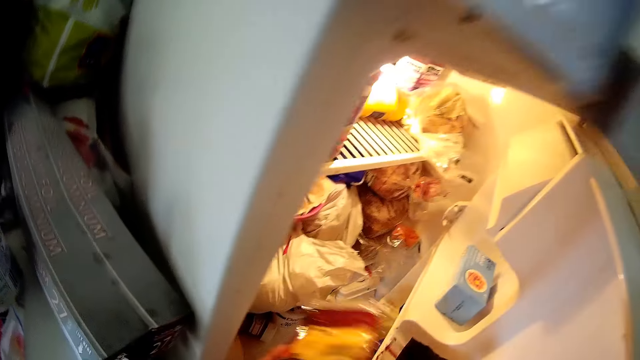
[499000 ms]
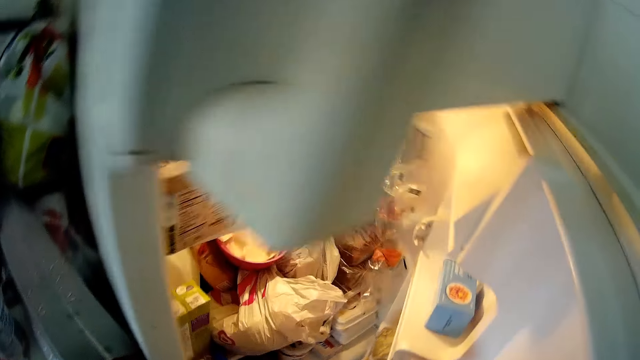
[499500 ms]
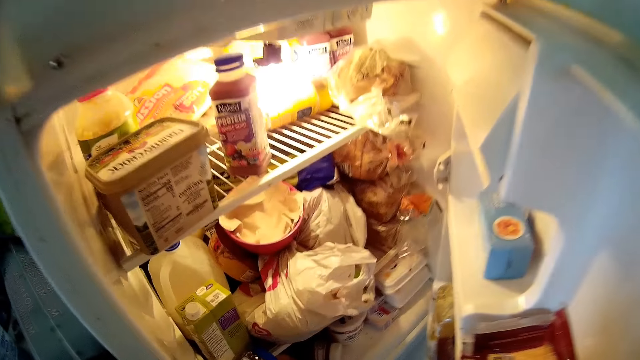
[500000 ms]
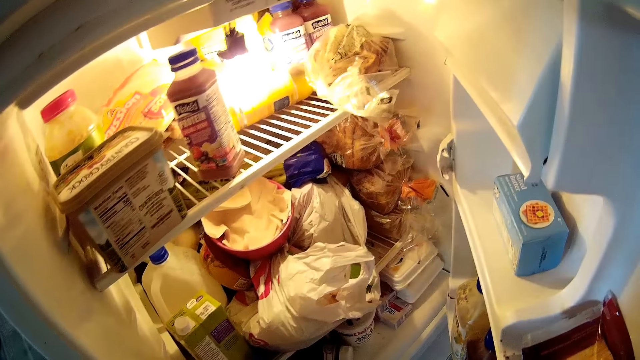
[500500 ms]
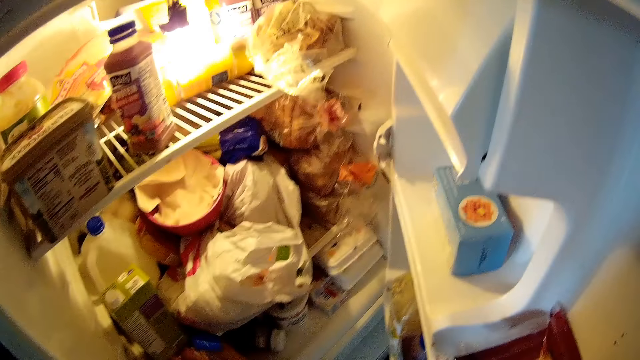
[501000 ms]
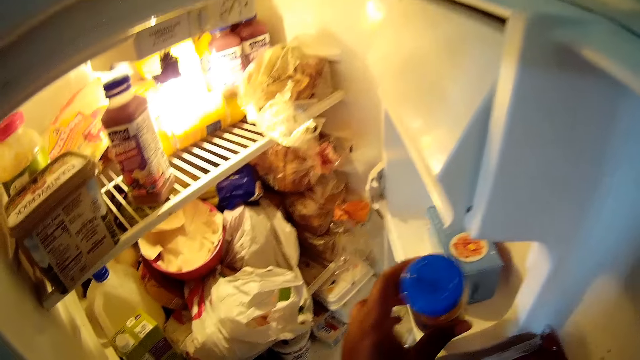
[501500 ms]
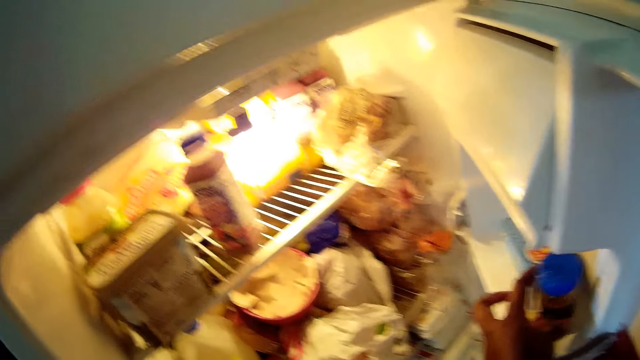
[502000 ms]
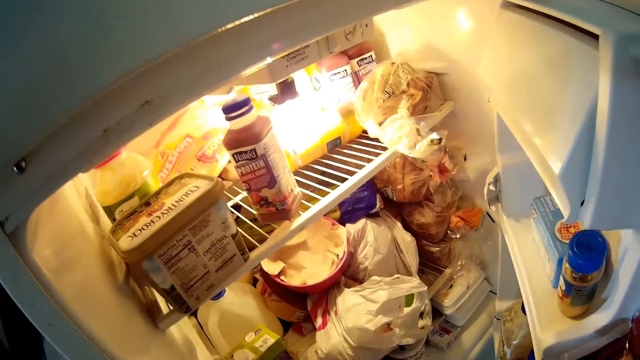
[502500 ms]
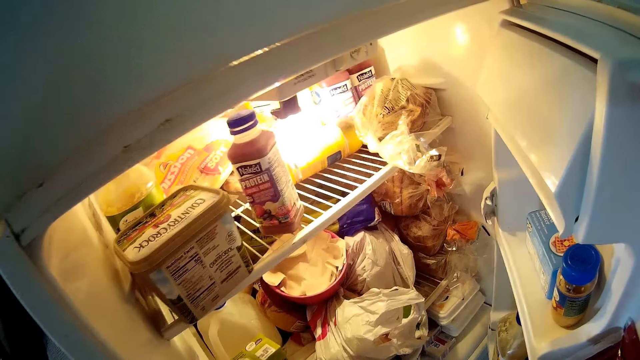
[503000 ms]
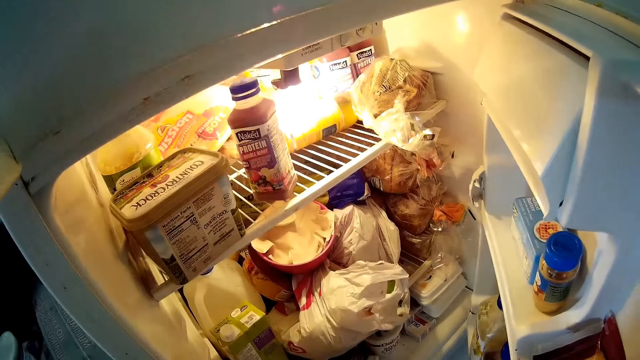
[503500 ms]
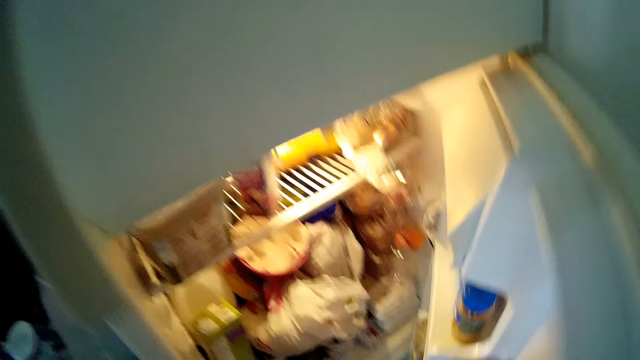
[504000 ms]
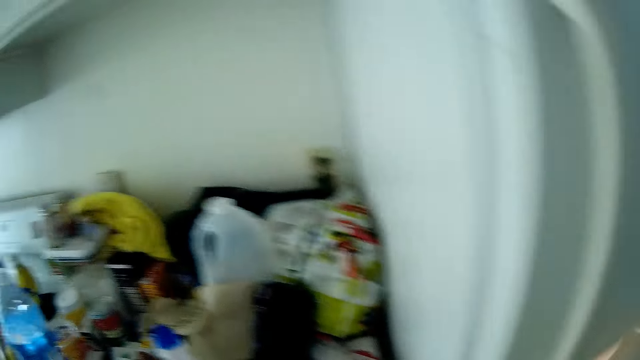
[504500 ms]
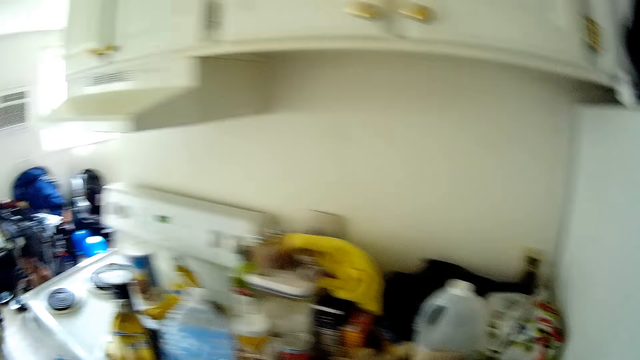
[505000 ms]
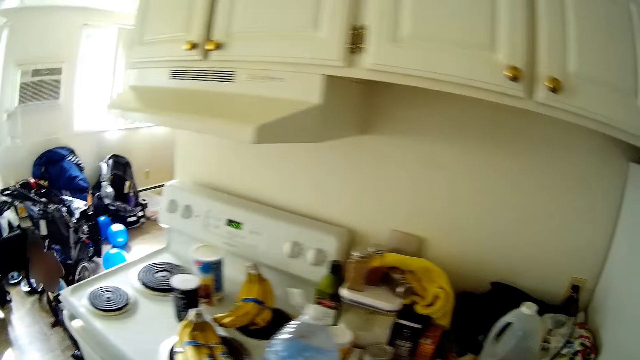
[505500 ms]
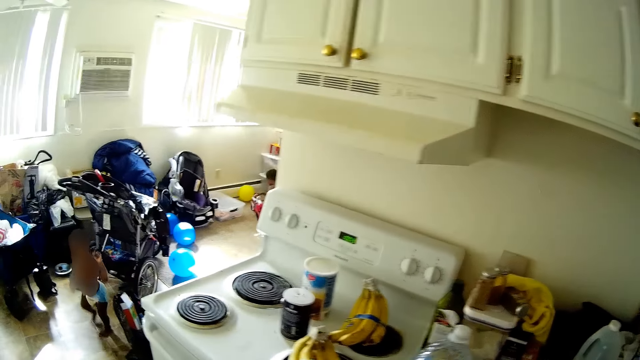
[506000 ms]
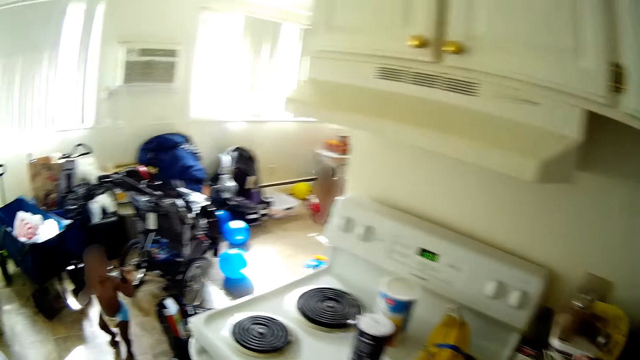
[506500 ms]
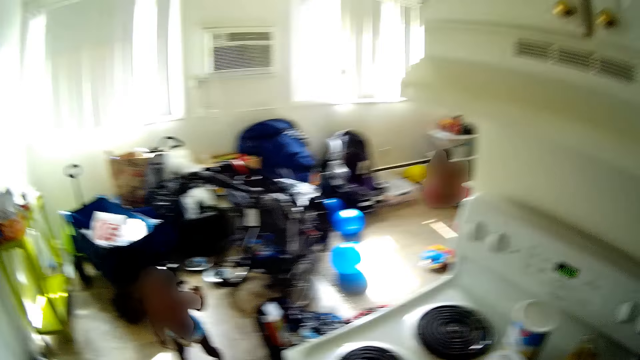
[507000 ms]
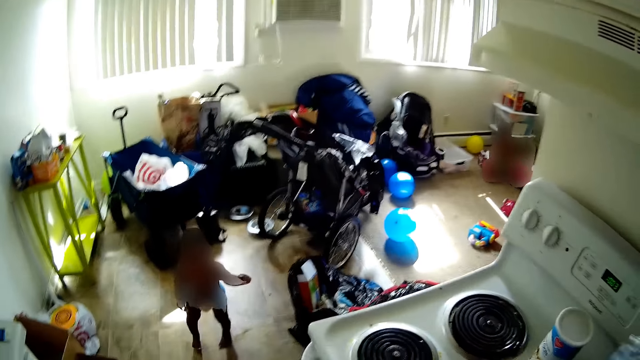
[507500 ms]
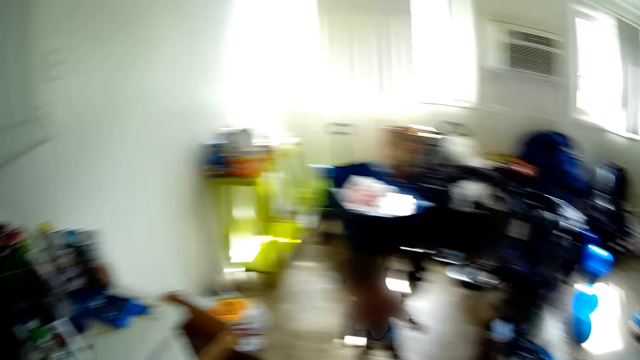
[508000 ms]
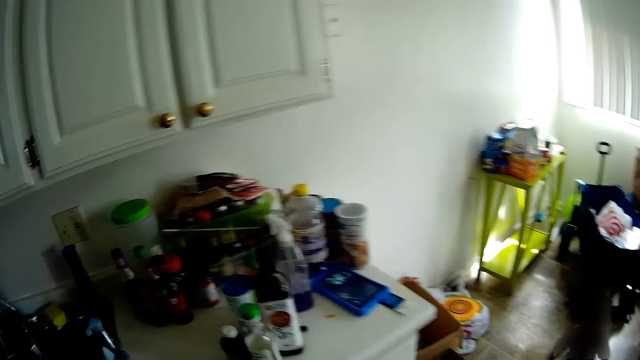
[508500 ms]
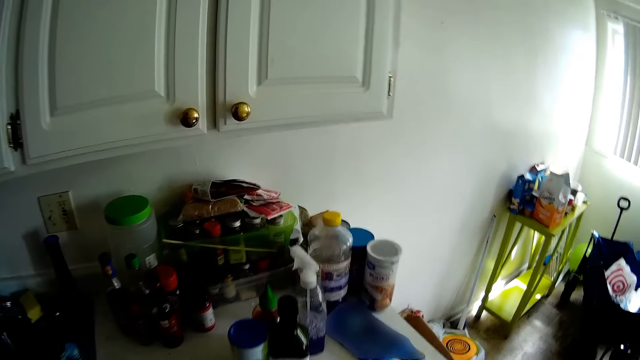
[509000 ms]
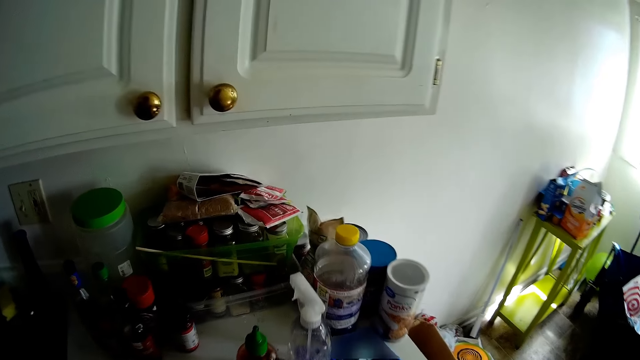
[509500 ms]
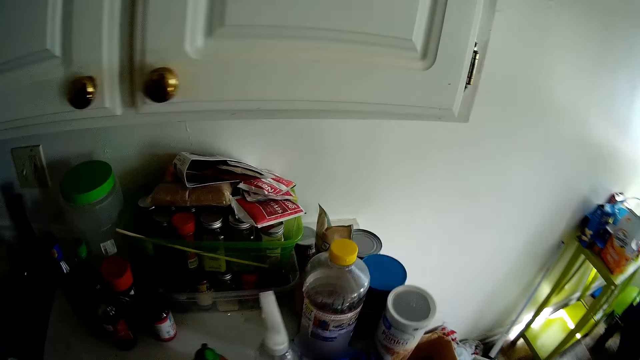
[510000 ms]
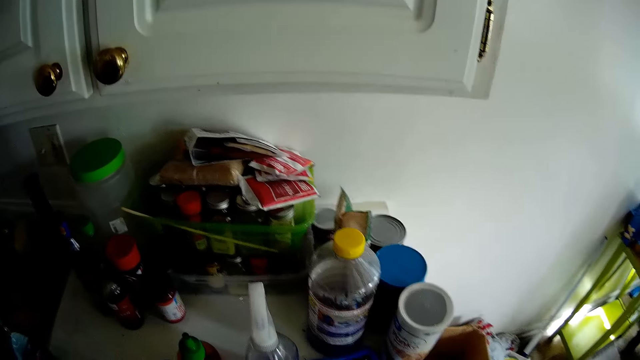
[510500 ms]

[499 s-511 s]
The camera wearer puts a packet in the fridge. She puts a peanut butter jar in the fridge with her left hand. She closes the fridge with her right hand. She looks around.

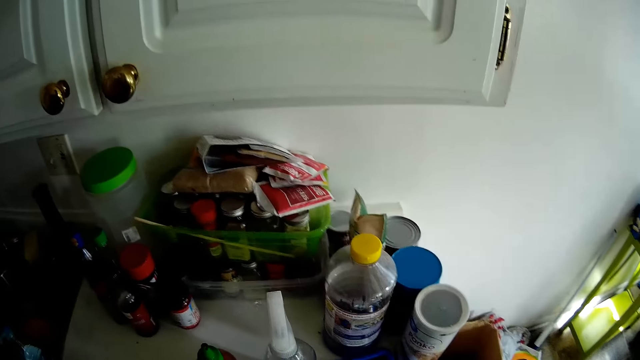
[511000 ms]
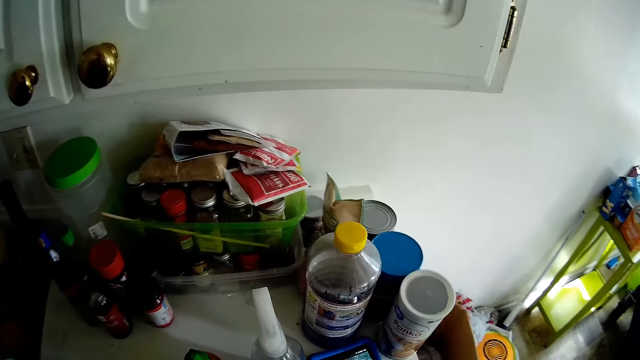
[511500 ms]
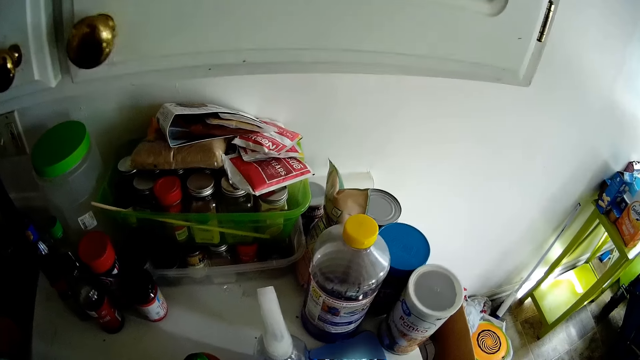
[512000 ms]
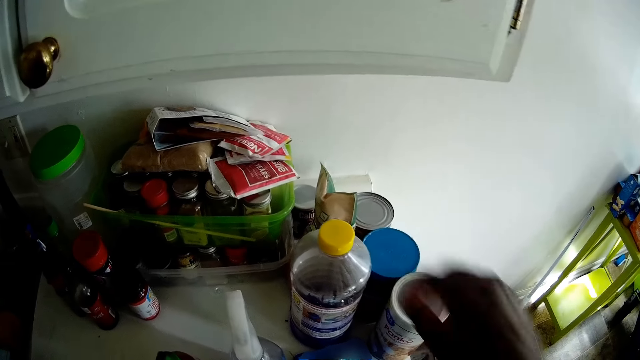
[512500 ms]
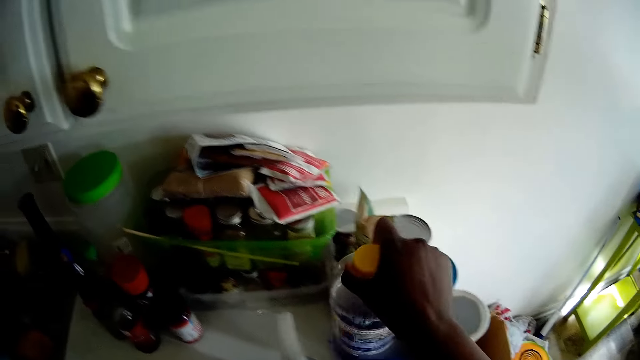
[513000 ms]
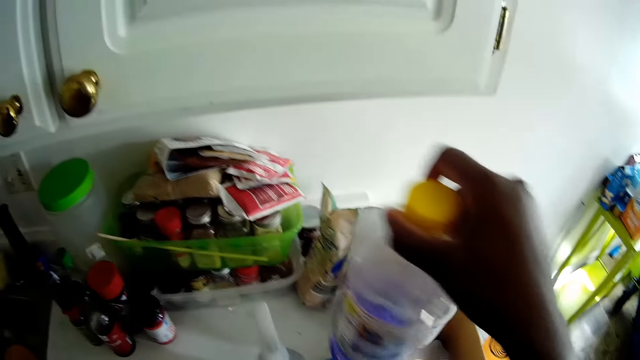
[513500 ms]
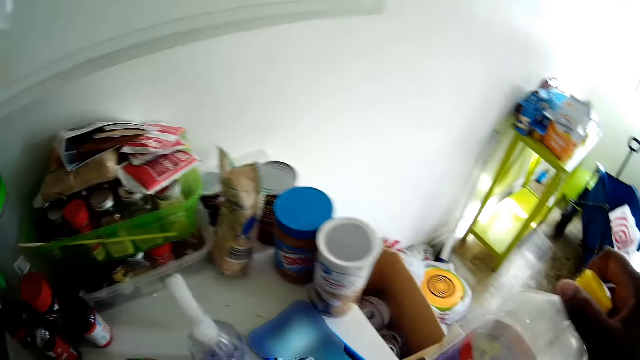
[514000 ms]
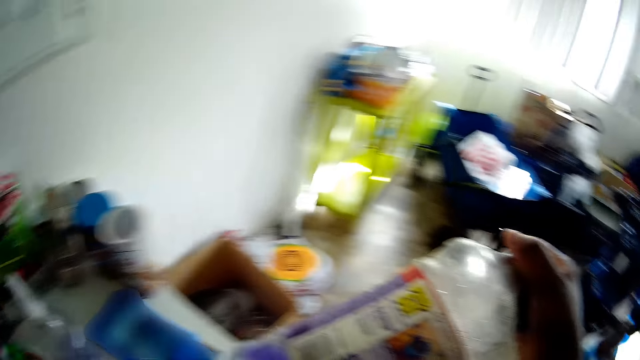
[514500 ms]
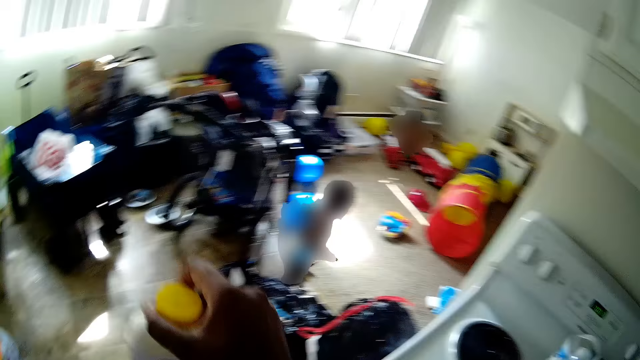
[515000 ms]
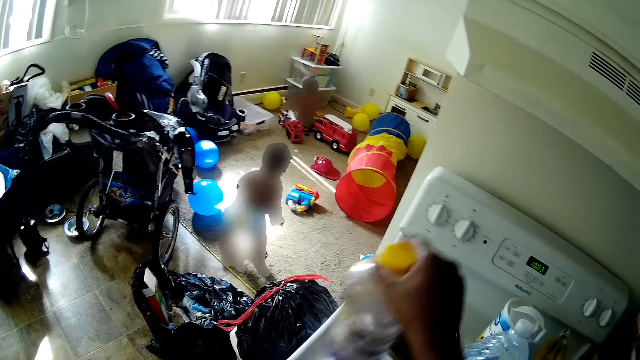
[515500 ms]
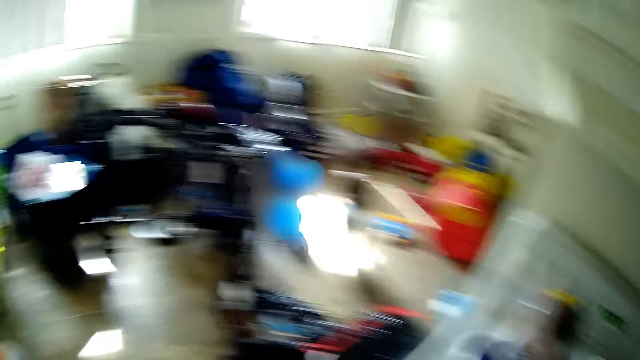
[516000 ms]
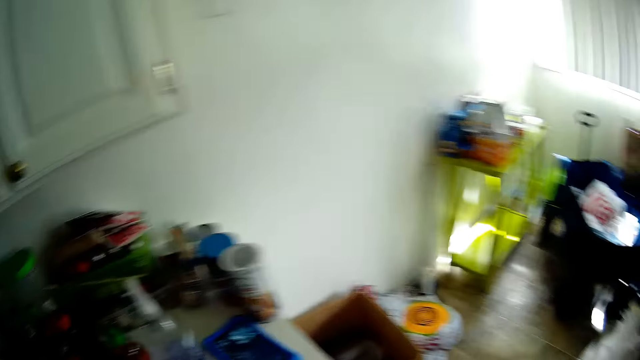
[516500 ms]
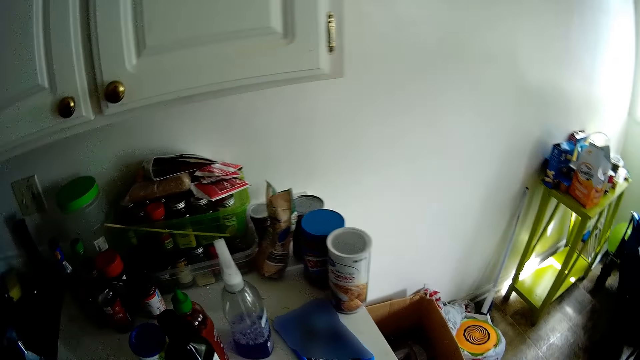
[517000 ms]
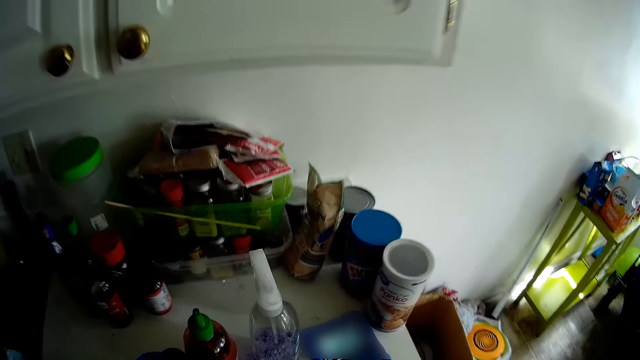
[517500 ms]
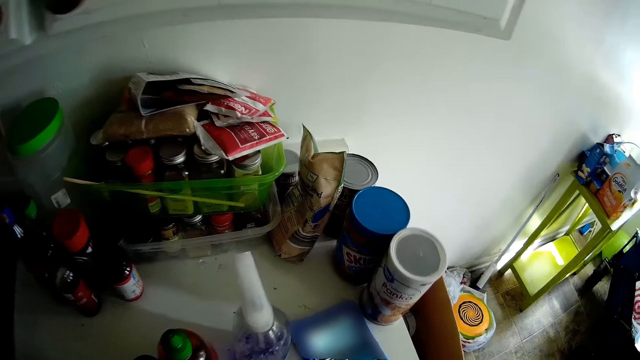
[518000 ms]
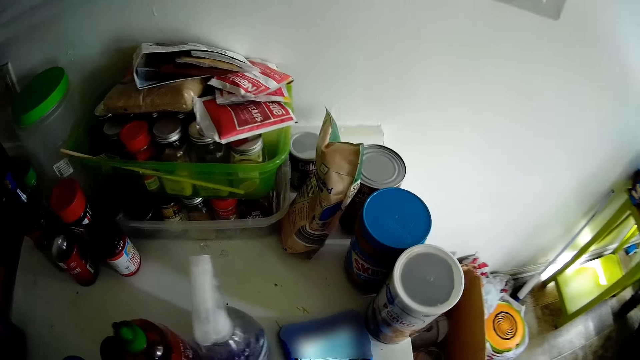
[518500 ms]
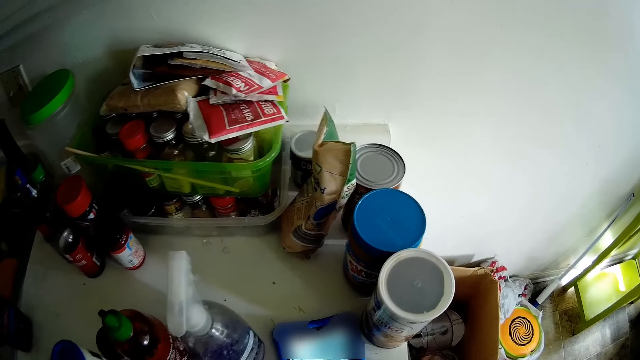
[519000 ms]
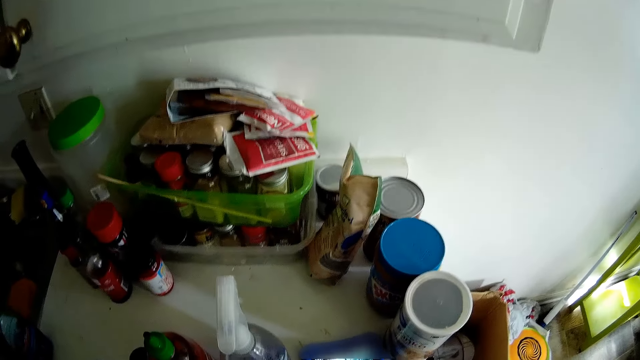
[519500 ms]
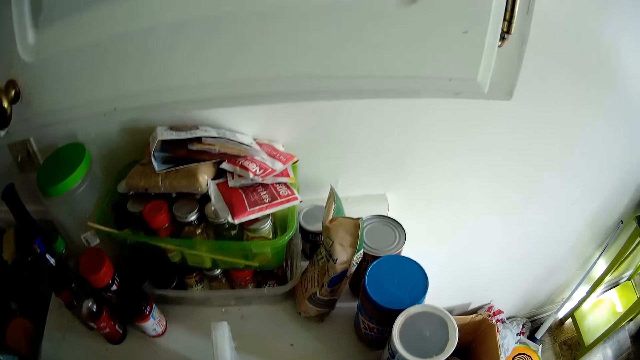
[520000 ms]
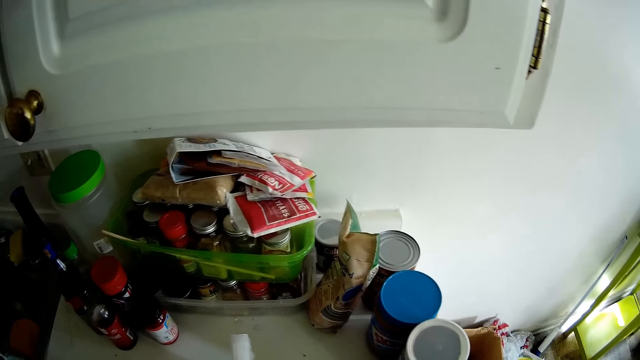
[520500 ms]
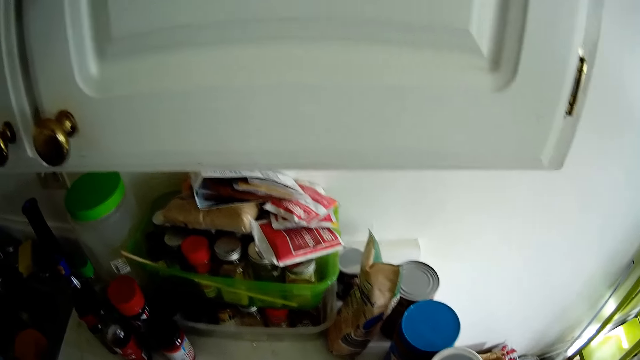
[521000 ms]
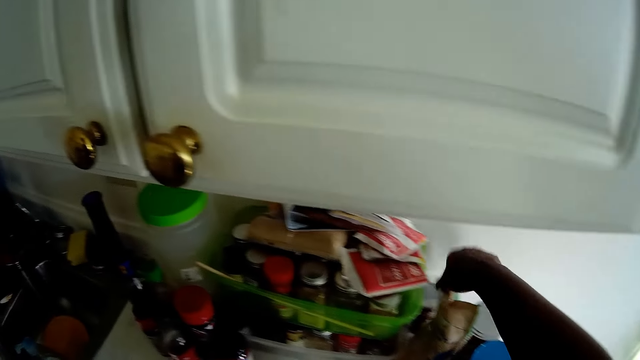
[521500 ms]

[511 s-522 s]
The camera wearer picks up a plastic bottle from the kitchen counter with her right hand. She drops the plastic bottle on a cooker with her right hand.
